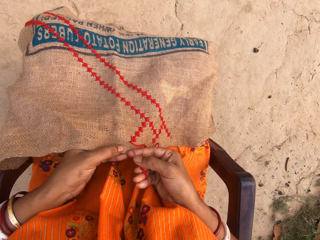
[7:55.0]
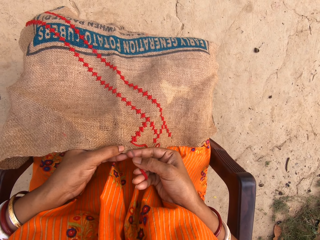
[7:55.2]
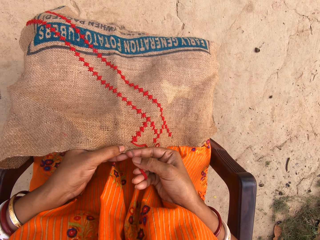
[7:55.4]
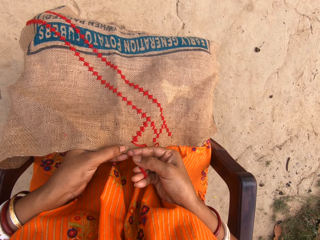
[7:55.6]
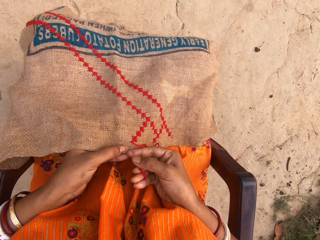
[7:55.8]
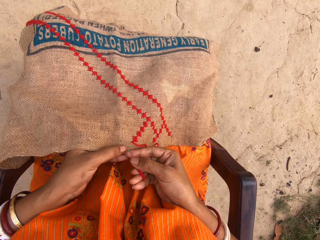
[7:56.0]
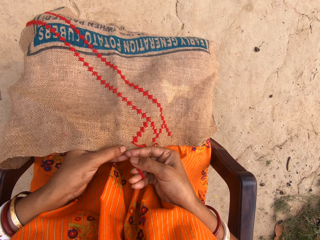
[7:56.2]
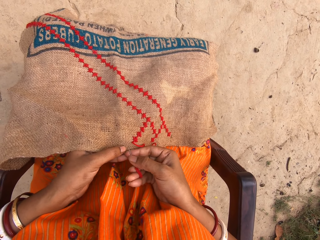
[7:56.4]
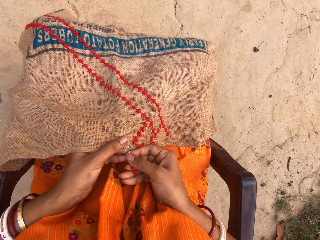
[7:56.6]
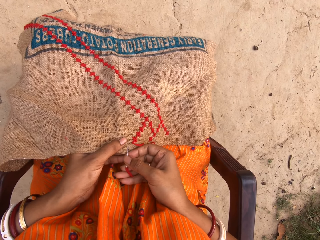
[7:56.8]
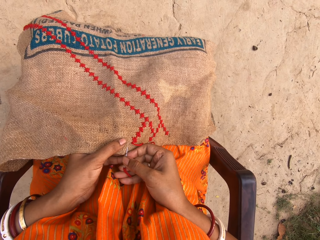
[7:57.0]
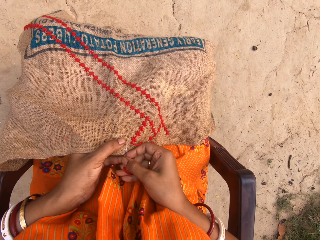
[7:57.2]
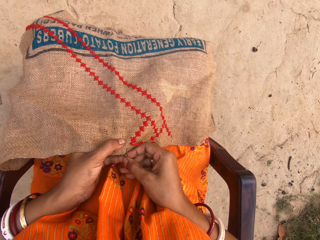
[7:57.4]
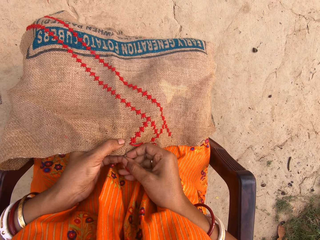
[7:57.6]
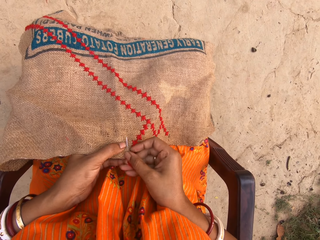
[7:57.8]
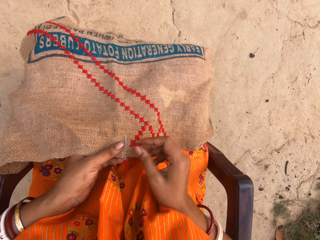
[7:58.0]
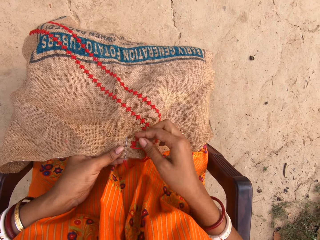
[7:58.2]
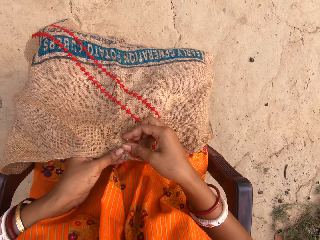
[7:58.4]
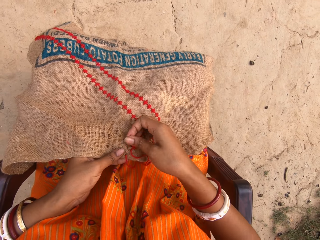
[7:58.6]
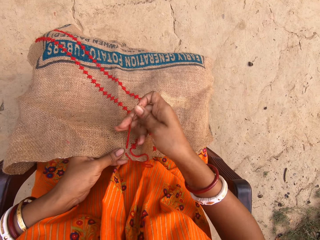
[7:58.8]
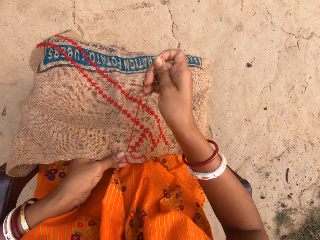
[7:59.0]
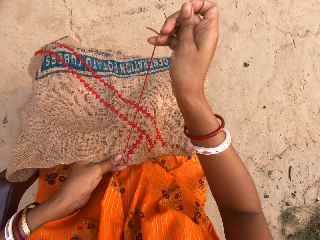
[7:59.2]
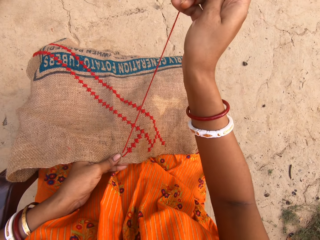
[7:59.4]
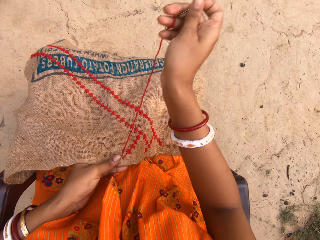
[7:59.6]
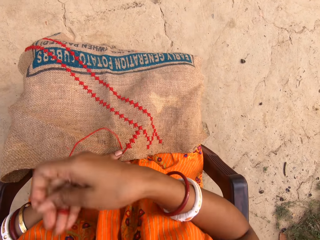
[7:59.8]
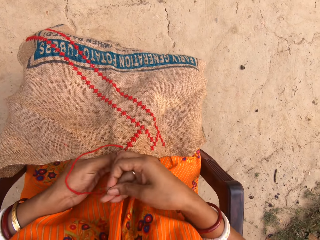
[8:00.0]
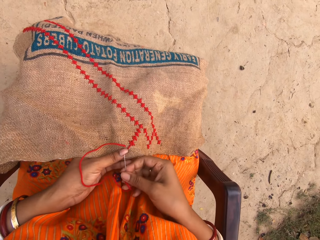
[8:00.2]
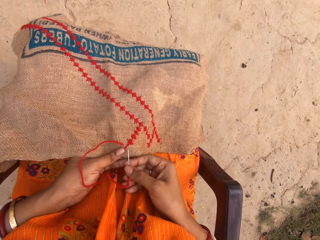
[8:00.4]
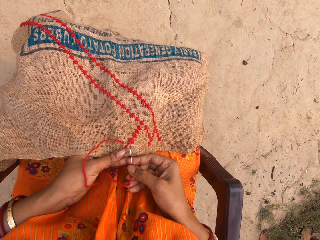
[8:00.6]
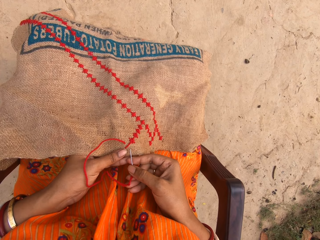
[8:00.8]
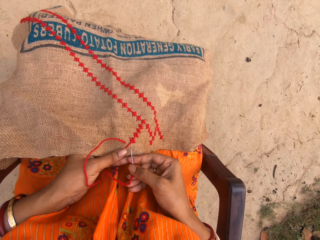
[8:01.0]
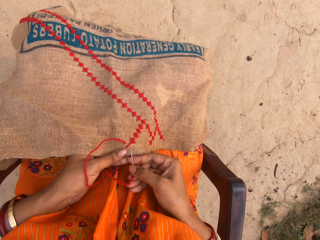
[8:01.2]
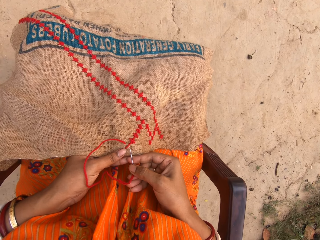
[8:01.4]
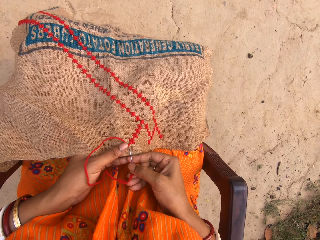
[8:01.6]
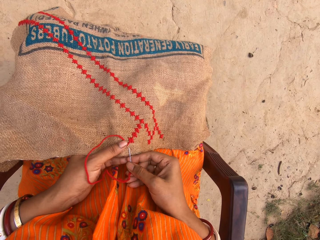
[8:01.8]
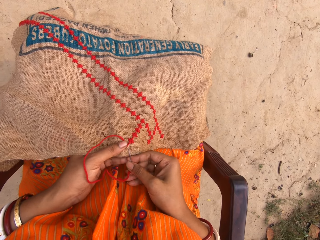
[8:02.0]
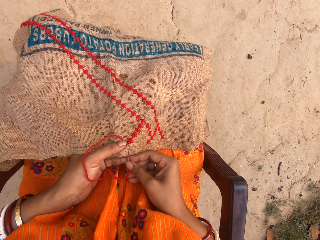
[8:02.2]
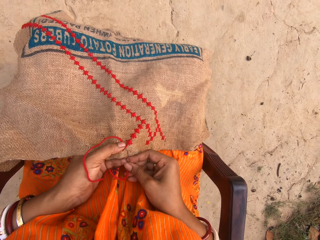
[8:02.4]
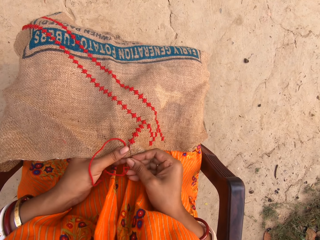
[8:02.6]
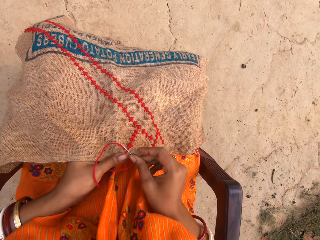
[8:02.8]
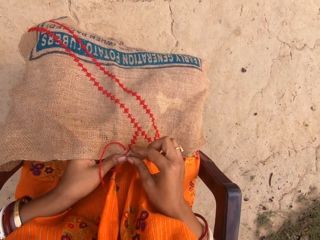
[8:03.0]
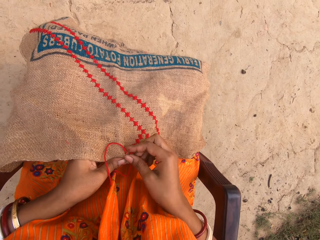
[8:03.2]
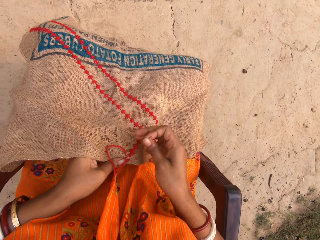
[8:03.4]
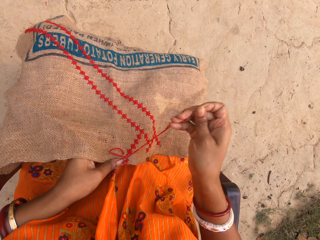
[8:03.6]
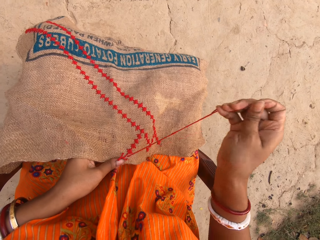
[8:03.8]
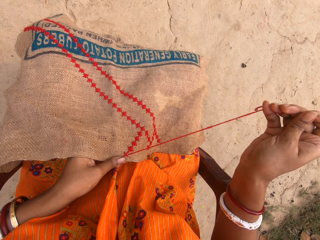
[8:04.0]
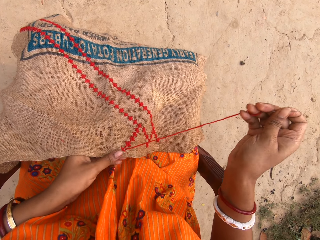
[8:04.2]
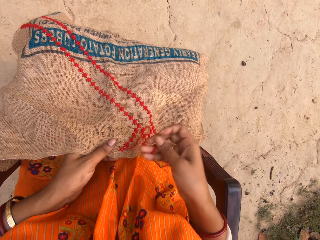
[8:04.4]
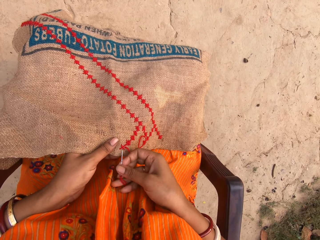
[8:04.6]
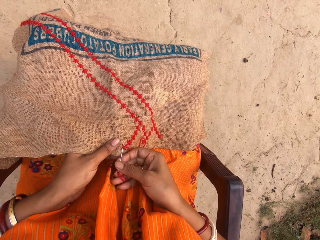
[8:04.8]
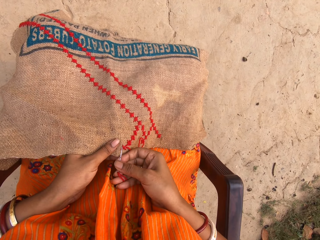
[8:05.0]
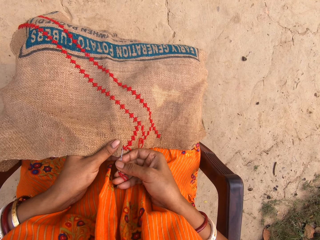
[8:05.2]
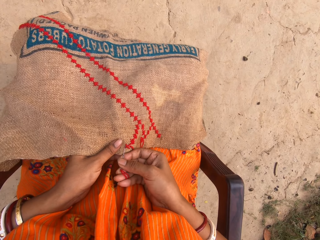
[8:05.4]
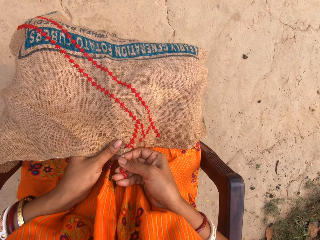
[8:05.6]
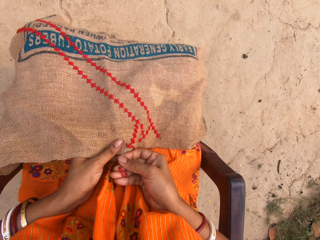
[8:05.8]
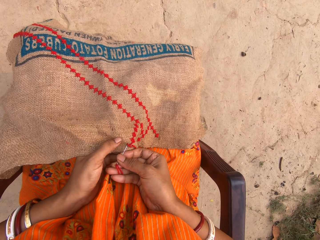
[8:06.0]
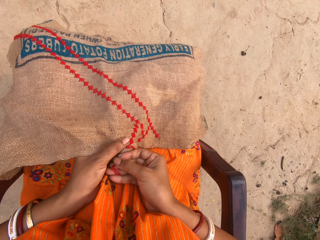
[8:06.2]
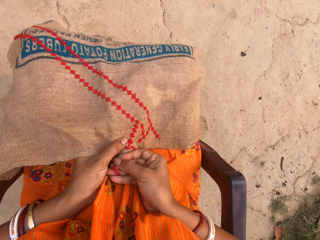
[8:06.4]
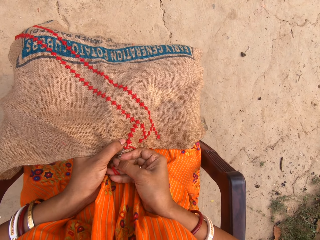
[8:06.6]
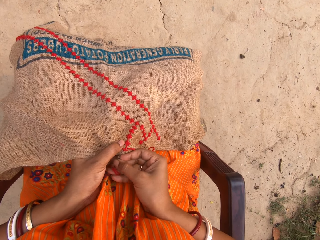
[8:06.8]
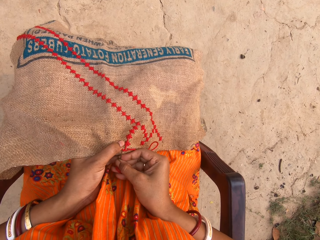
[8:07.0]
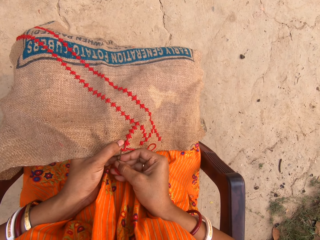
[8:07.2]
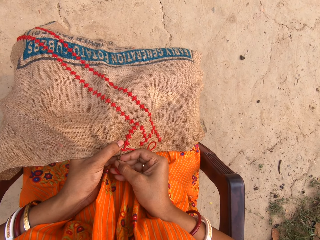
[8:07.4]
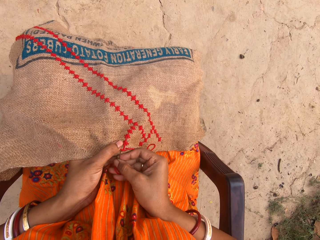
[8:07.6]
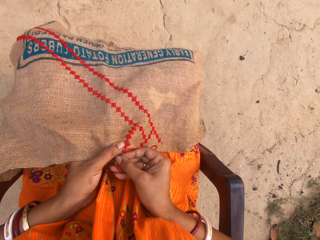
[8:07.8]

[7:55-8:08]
The camera wearer raises a hand. They put a needle on the fabric. They raise the hand. They put the needle on the fabric.

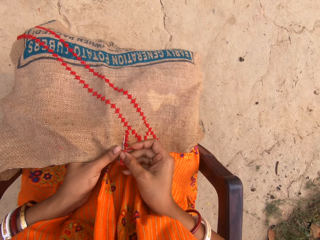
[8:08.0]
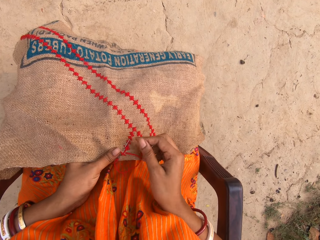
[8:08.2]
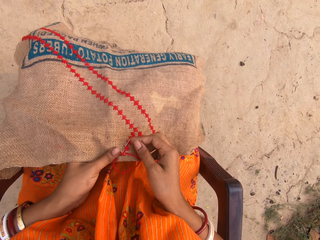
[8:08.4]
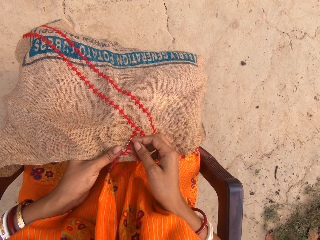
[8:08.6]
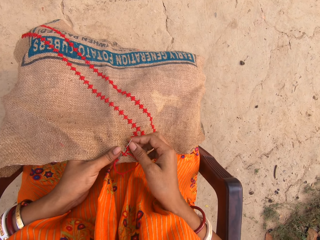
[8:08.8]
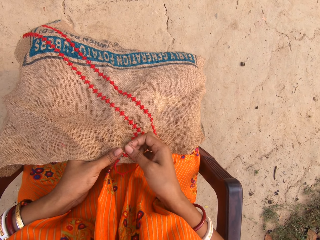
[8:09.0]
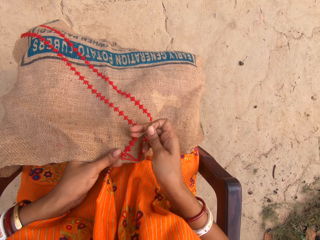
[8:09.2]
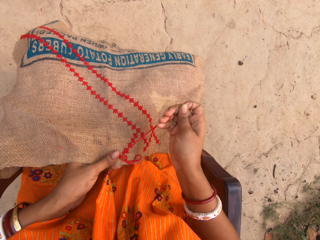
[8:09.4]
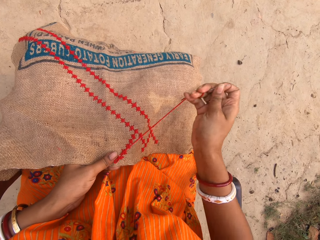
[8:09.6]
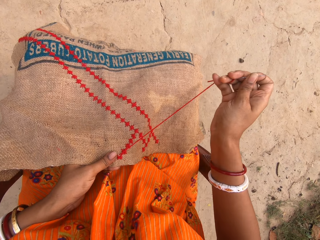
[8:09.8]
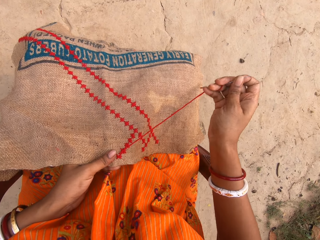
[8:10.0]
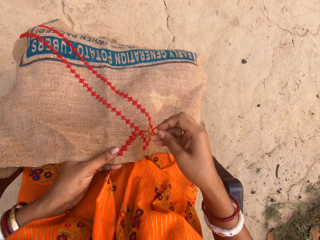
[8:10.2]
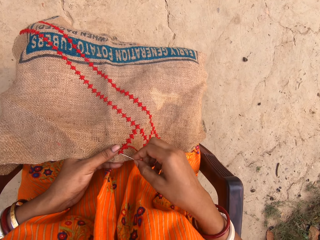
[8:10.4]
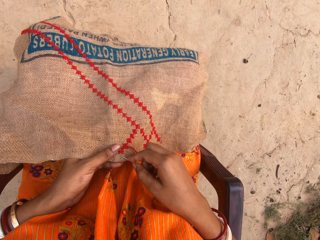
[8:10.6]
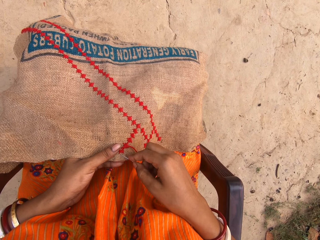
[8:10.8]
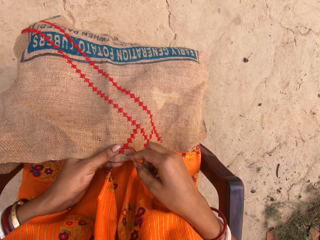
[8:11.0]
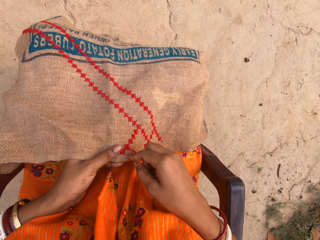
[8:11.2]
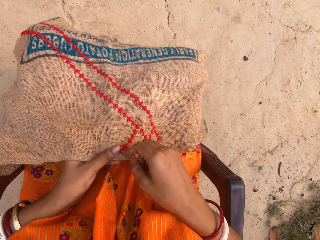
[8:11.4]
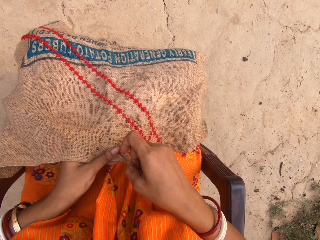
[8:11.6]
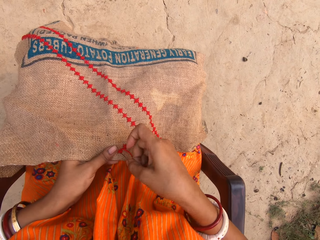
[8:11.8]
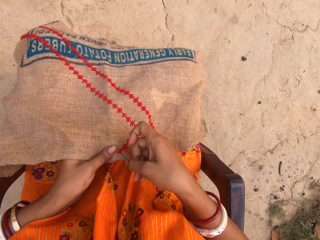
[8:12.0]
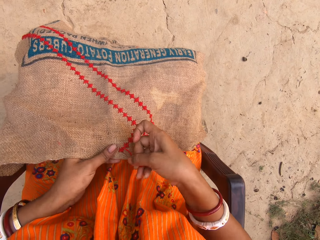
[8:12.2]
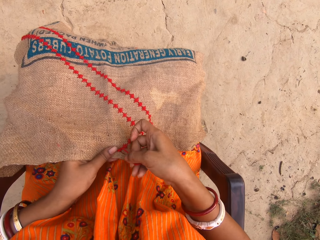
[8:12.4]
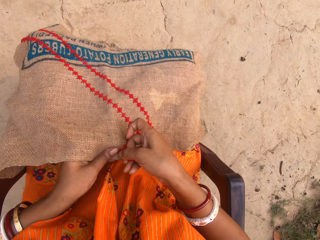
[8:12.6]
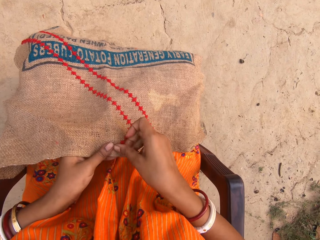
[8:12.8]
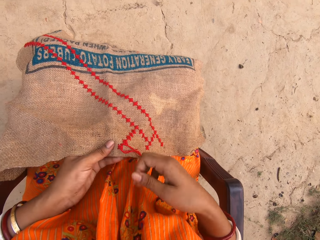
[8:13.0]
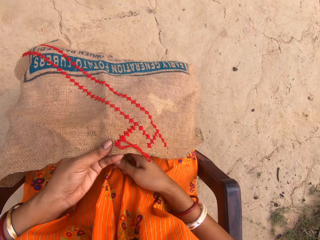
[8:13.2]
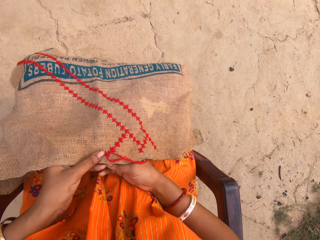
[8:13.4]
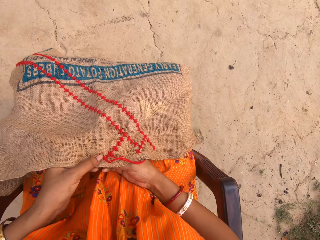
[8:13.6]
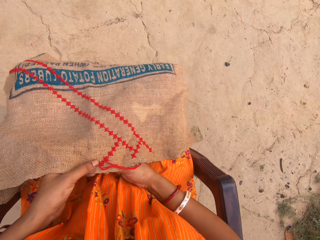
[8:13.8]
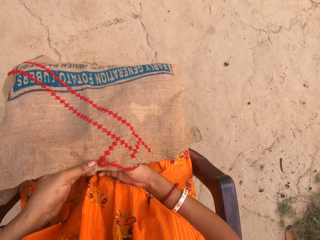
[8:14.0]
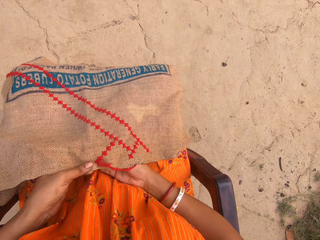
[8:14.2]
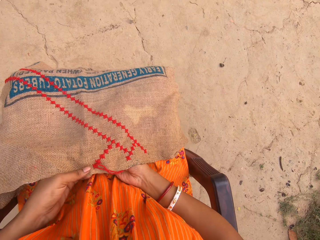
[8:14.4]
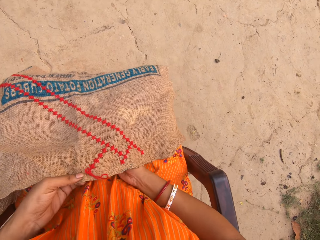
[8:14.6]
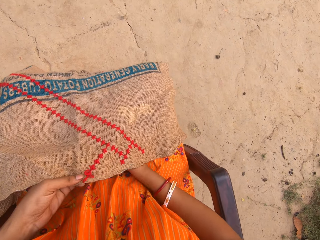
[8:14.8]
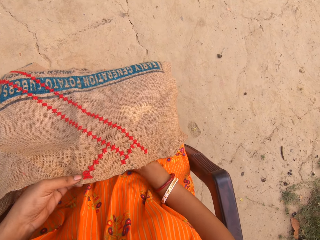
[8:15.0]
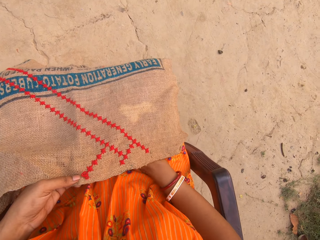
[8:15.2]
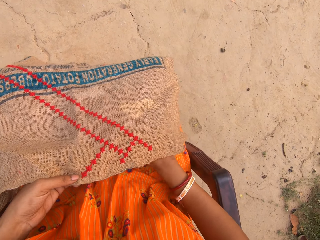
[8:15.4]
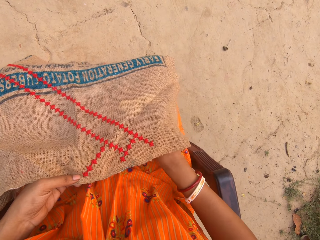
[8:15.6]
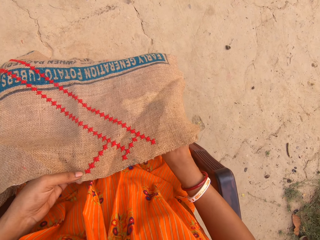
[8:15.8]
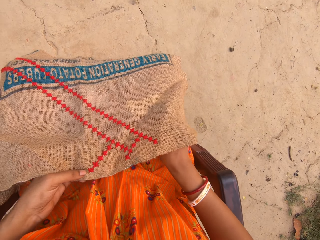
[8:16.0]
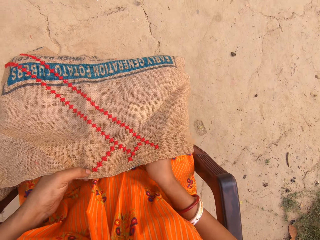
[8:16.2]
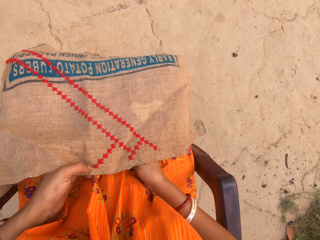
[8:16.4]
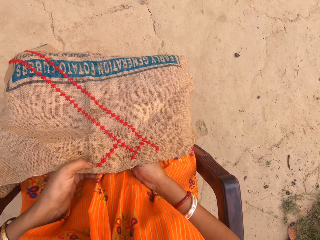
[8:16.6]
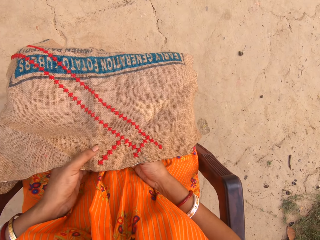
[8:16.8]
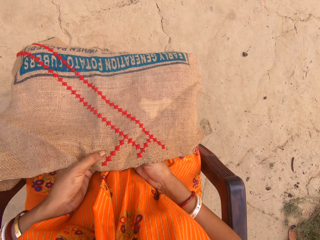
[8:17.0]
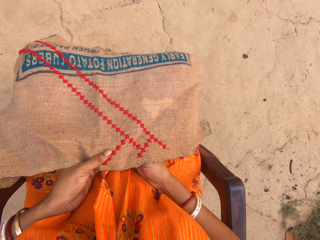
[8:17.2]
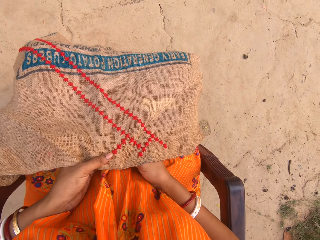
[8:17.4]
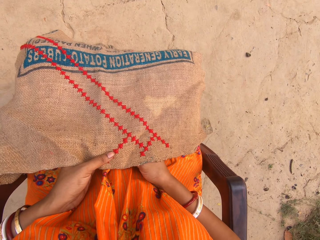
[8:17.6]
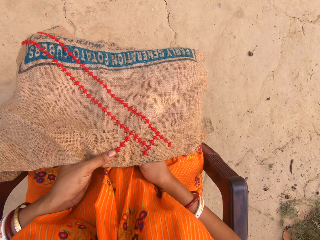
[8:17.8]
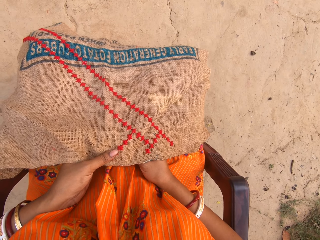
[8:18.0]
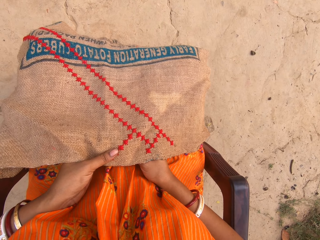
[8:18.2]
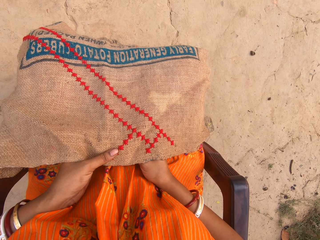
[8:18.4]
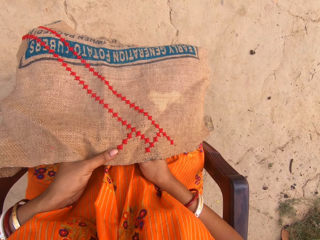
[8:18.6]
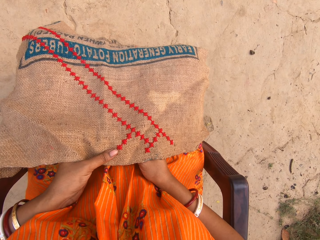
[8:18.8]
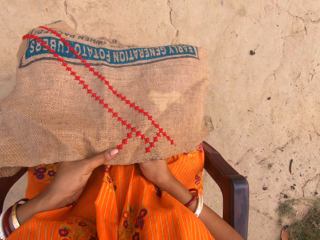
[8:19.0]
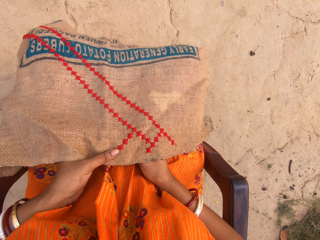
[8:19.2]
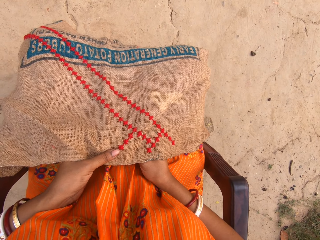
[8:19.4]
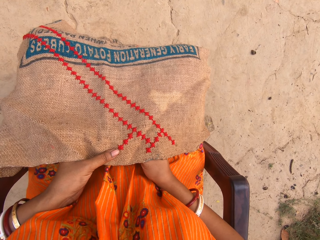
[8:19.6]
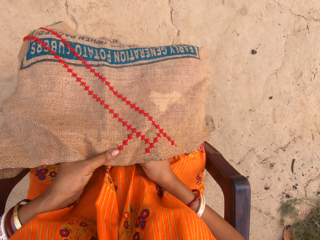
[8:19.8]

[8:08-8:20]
The camera wearer touches the needle. They raise a hand. They put the needle on the fabric. They touch the fabric.
